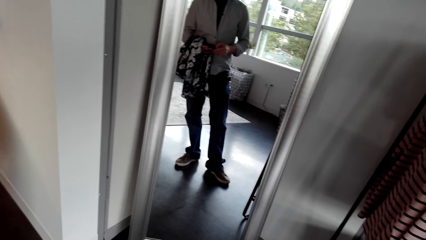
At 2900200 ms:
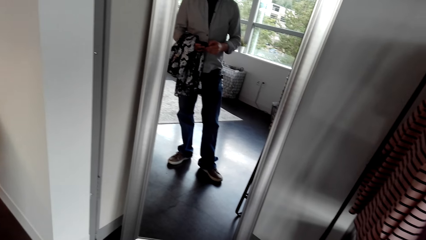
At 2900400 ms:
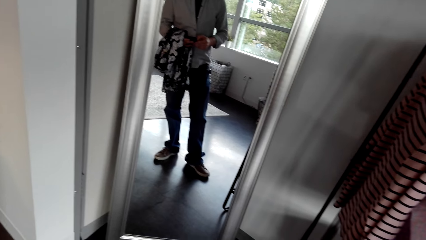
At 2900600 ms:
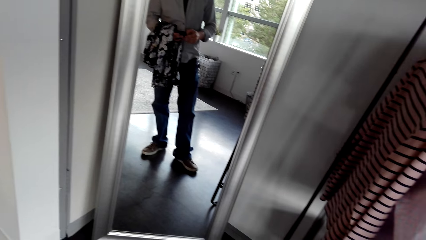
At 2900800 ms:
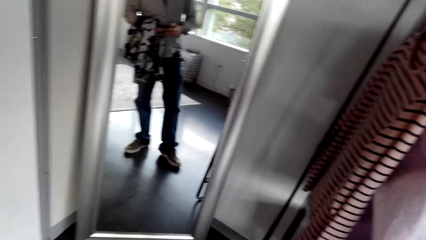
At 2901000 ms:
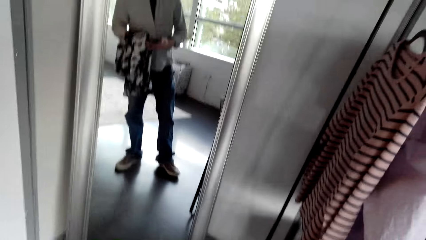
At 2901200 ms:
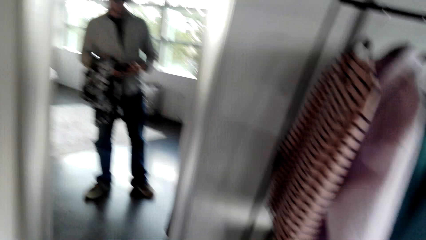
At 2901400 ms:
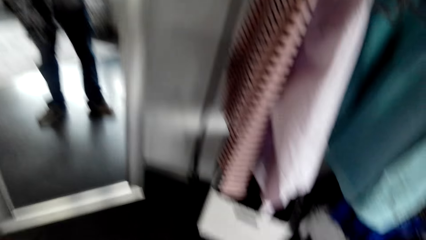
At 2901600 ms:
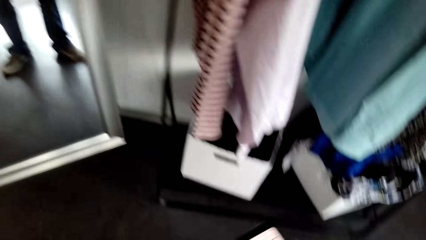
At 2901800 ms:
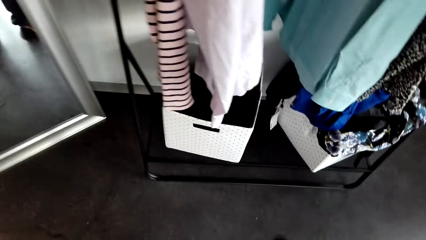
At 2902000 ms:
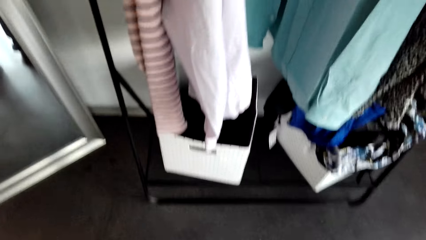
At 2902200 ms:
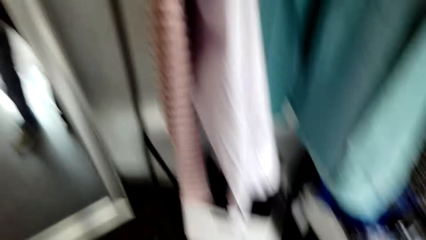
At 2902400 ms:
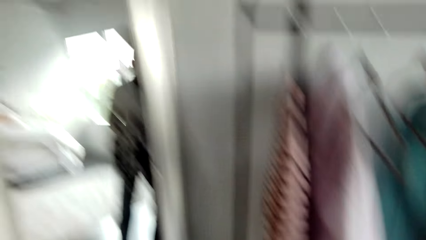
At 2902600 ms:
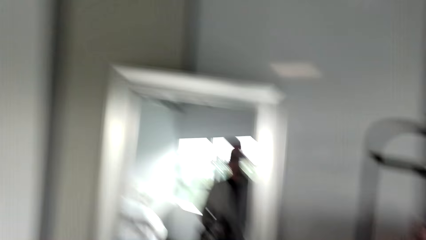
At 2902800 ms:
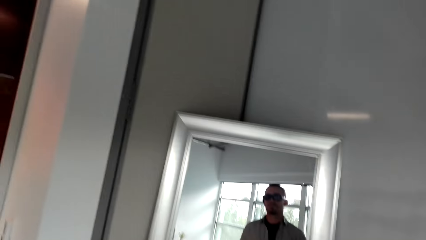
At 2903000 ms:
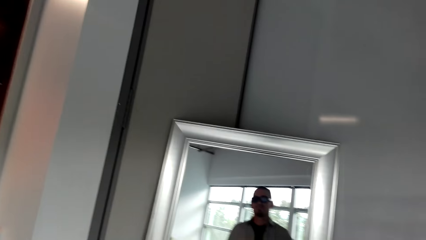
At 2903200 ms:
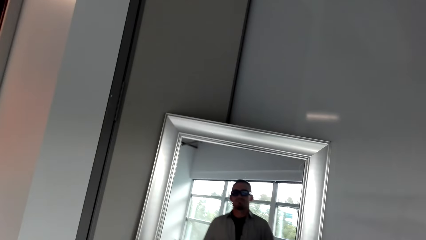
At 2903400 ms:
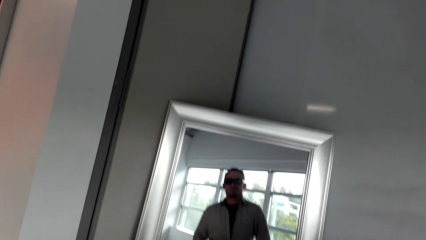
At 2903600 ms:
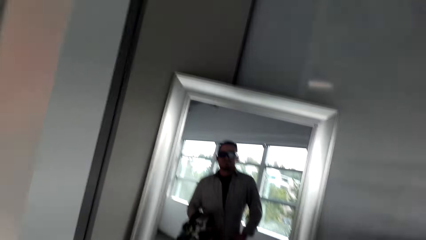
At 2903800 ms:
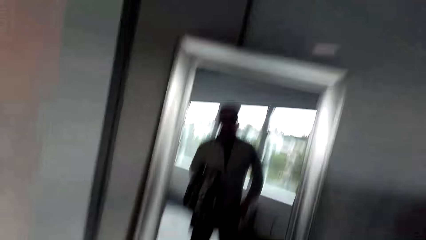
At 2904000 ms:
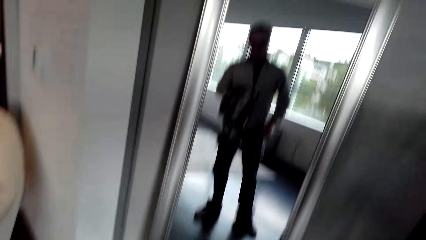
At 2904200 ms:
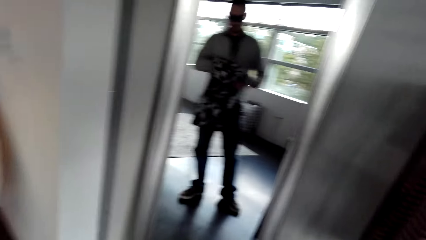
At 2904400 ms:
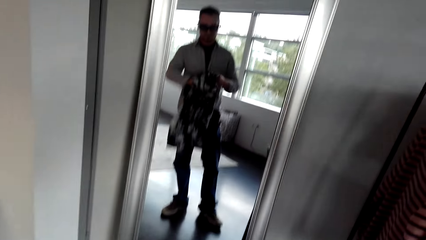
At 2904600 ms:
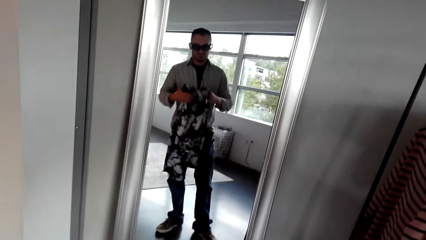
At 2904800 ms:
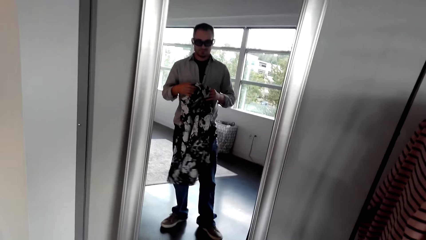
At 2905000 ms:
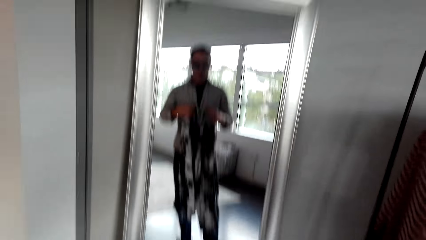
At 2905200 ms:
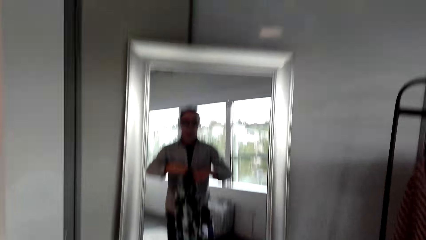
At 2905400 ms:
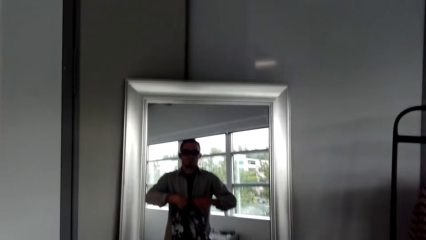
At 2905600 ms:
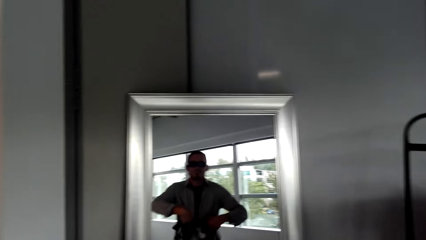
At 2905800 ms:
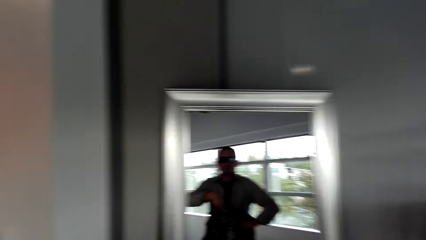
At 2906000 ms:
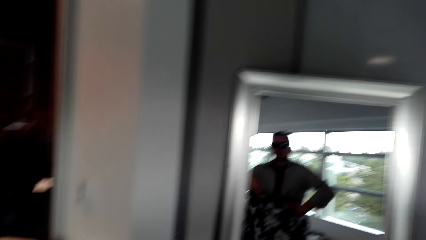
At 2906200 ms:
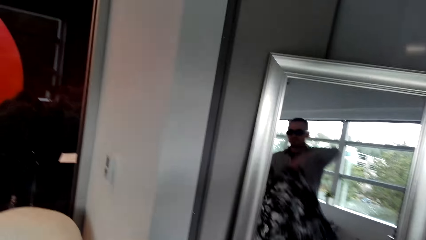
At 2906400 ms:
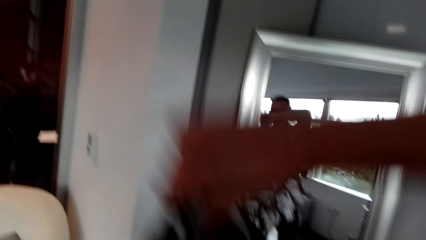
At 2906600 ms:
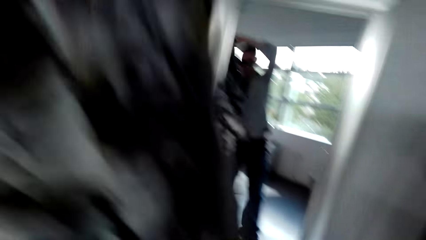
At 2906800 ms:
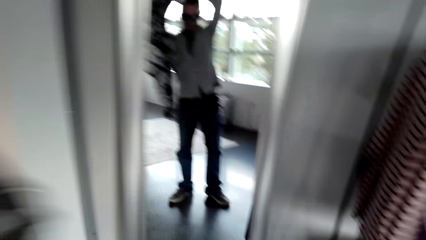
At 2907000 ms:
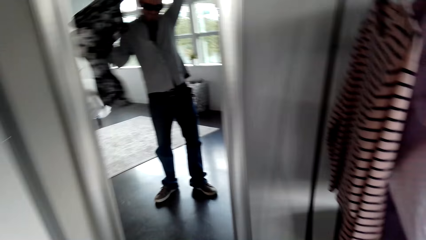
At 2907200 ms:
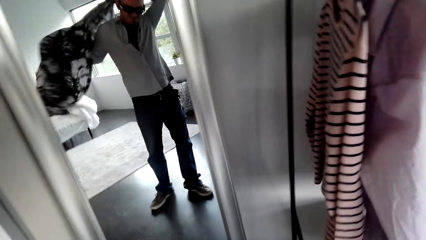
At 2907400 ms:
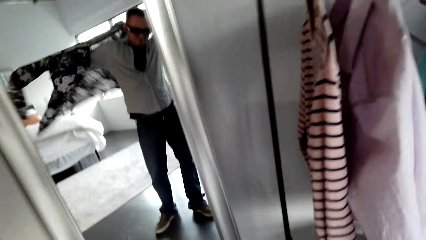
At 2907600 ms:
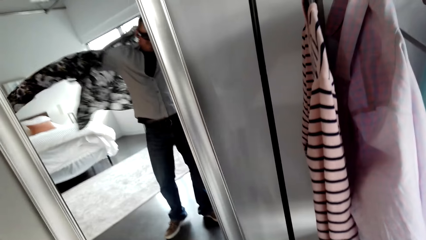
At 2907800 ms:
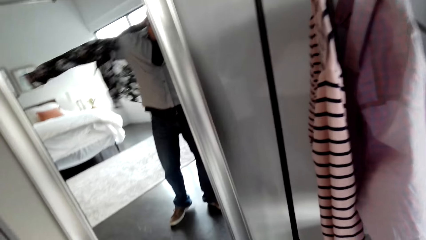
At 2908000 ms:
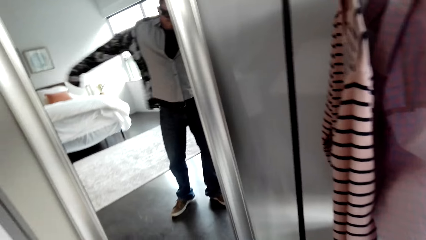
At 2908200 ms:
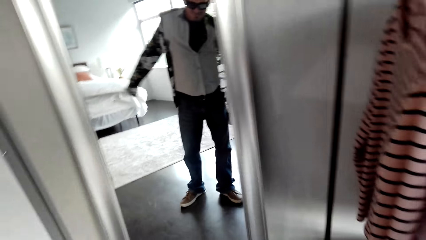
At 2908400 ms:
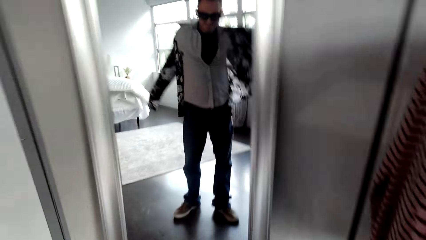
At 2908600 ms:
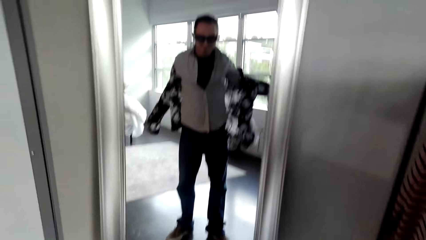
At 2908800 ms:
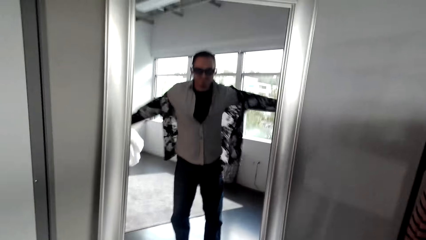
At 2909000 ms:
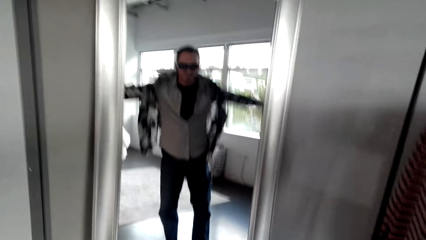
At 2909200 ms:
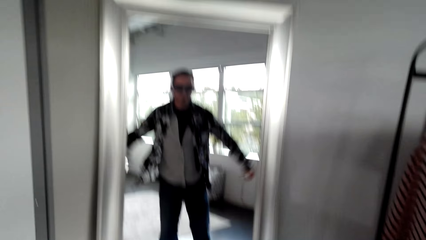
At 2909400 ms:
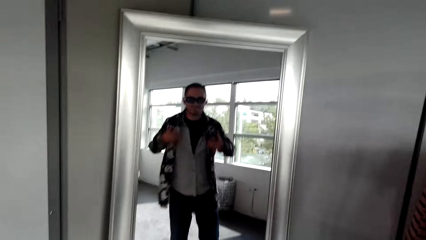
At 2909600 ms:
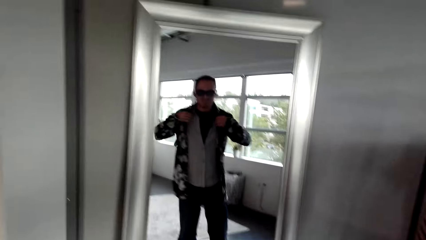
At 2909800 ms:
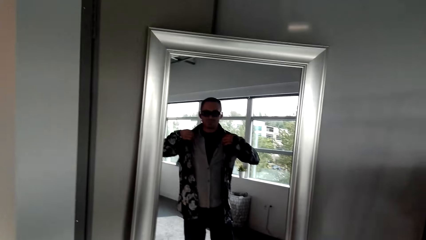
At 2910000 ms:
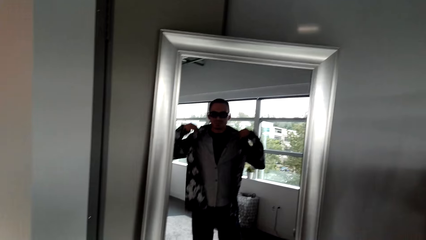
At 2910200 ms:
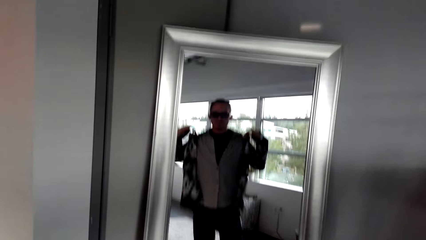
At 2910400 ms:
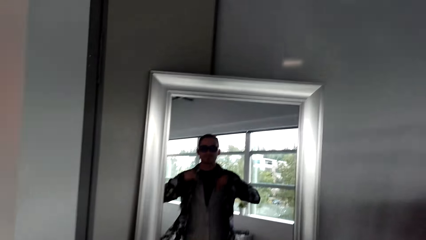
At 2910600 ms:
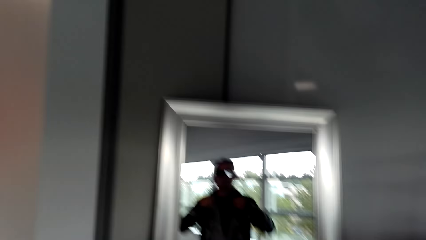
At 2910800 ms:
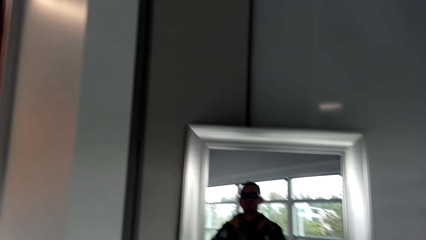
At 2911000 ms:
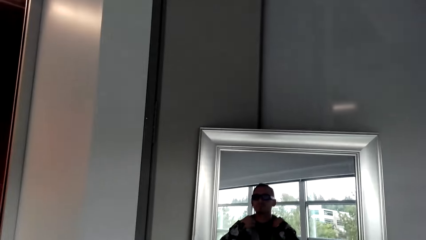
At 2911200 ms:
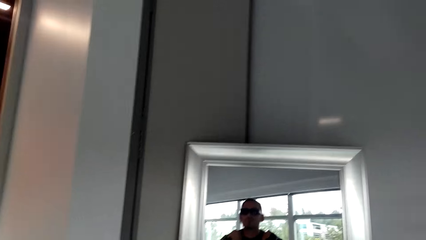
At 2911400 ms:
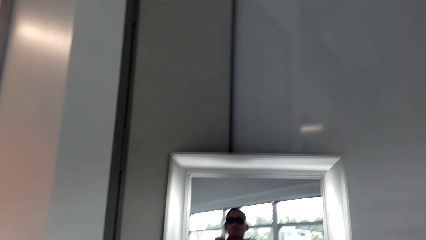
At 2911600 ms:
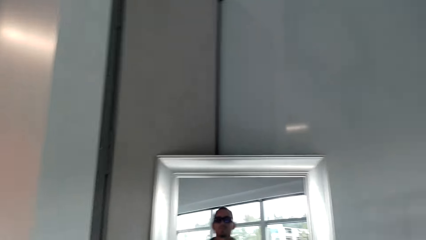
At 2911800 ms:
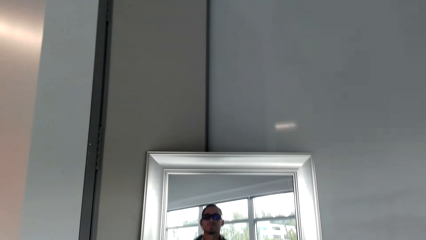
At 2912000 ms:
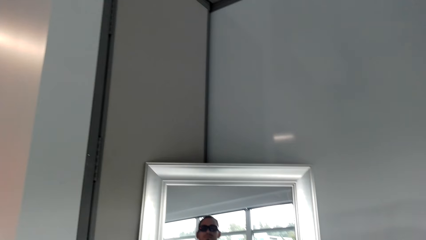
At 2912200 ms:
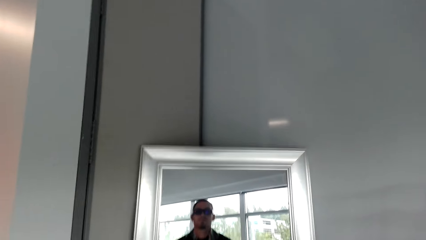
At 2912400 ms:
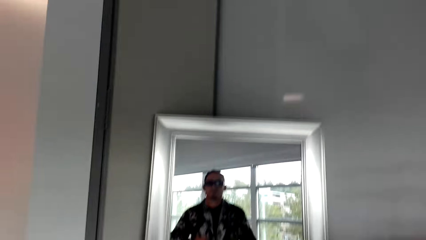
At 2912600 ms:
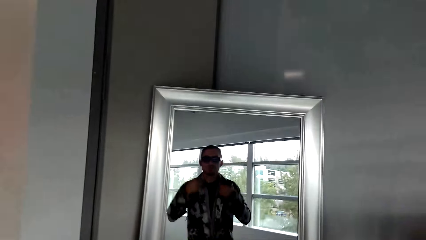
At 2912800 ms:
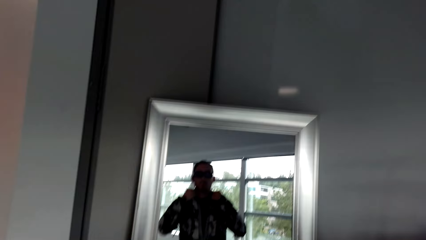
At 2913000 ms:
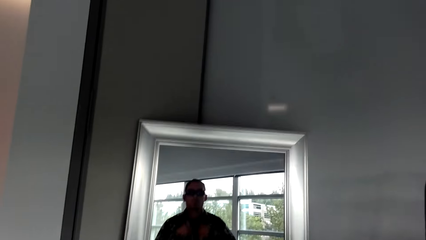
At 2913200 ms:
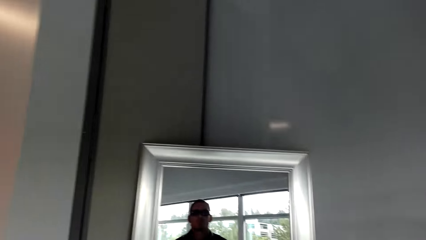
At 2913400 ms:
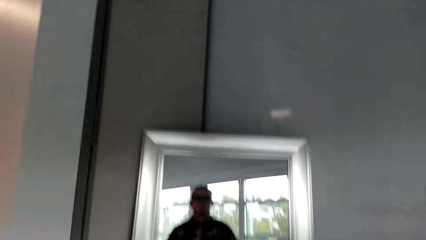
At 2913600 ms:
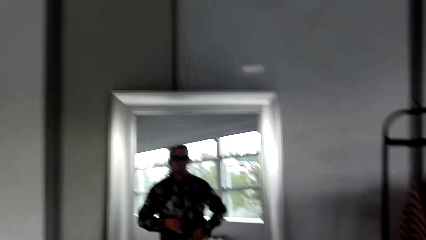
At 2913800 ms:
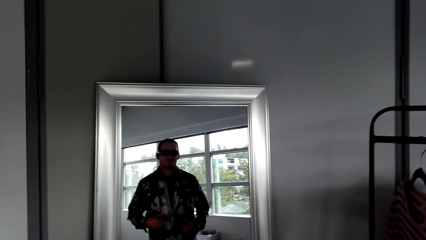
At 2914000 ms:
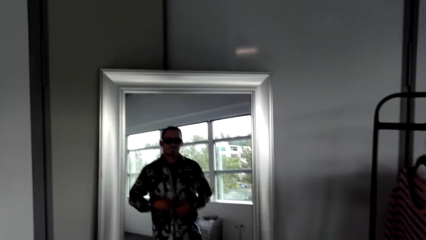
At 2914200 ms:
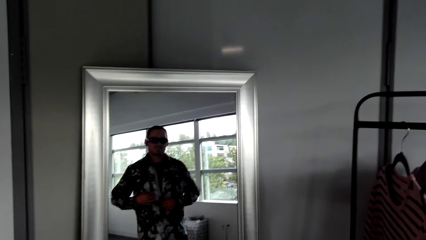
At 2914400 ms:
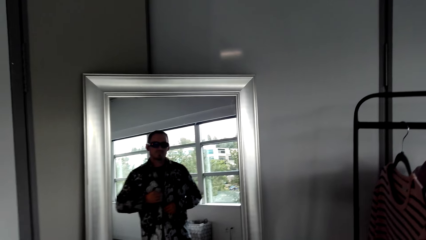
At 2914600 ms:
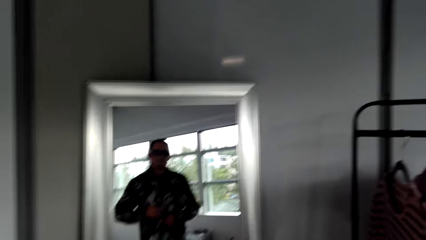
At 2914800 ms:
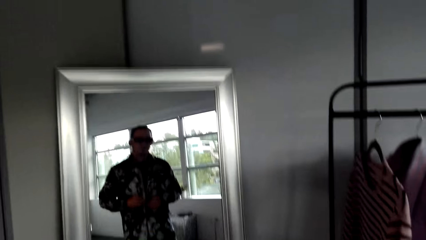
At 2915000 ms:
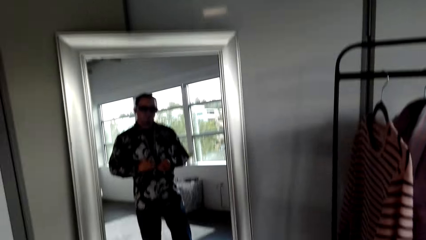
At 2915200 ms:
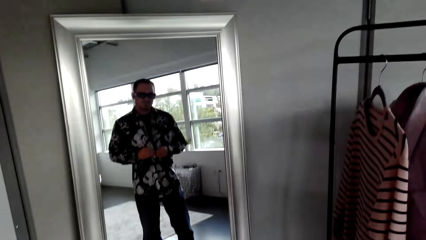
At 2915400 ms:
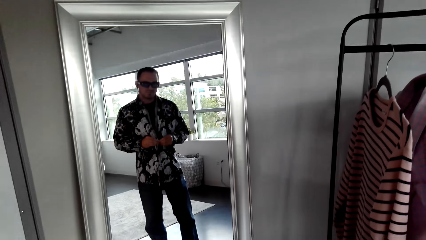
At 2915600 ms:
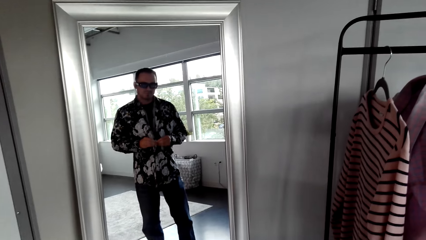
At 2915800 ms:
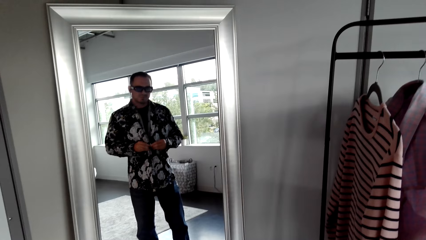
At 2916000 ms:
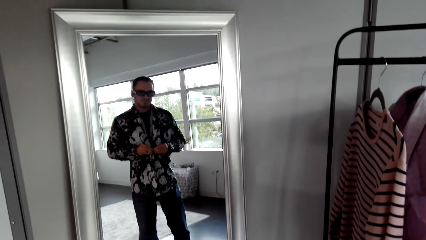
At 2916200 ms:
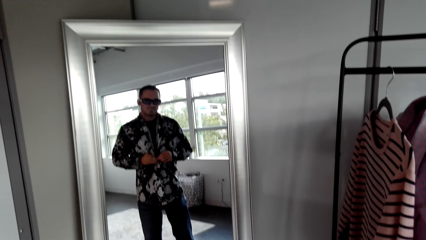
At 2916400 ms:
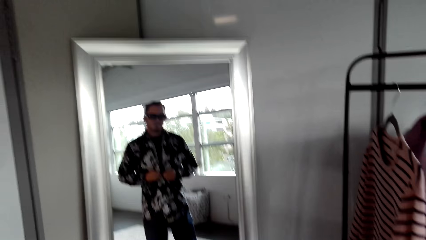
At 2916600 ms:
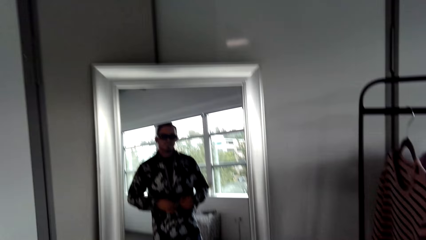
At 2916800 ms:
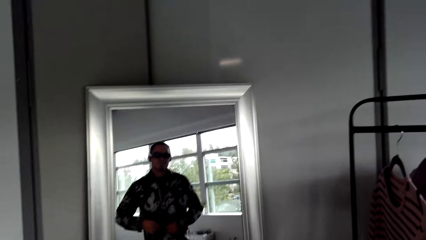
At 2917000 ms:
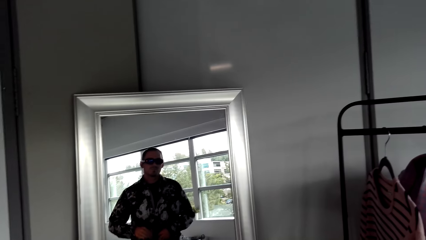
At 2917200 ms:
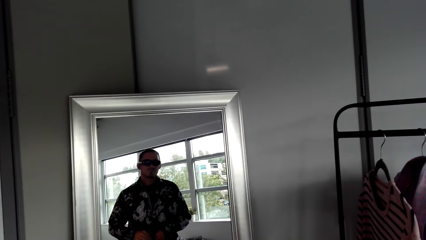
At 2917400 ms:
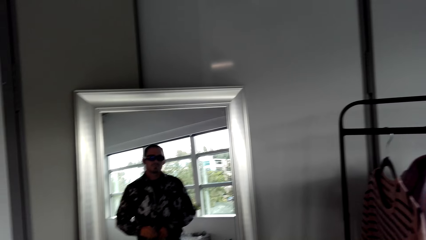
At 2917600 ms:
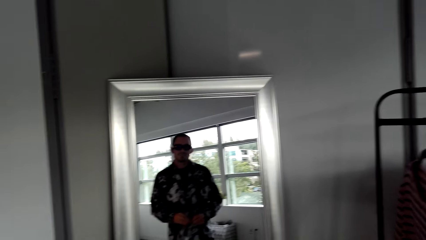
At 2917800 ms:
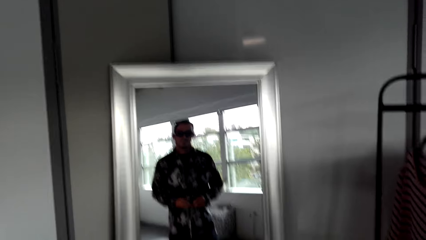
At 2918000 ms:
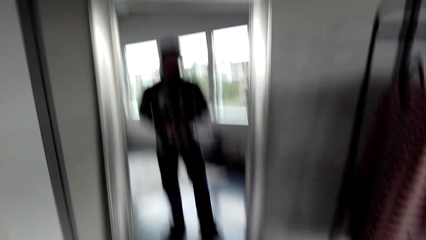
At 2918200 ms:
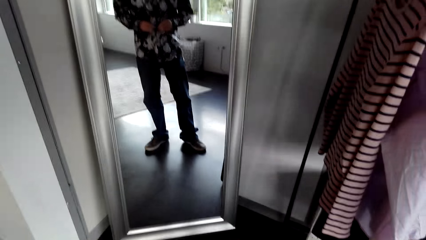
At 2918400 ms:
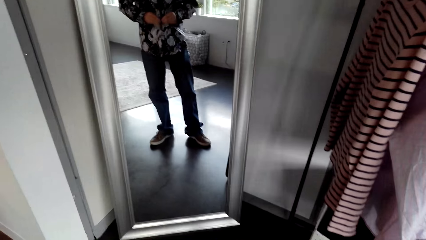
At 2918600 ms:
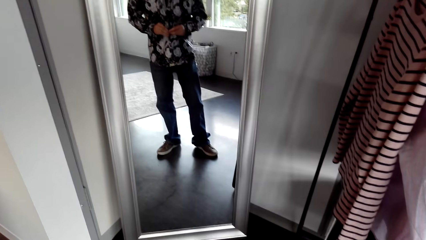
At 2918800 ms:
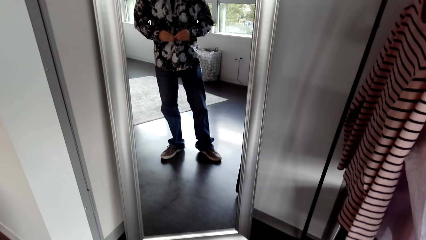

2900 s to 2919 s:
The camera wearer wears a coat or T-shirt. They button the T-shirt.
